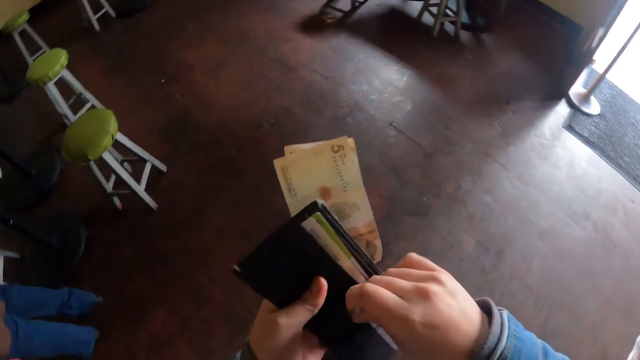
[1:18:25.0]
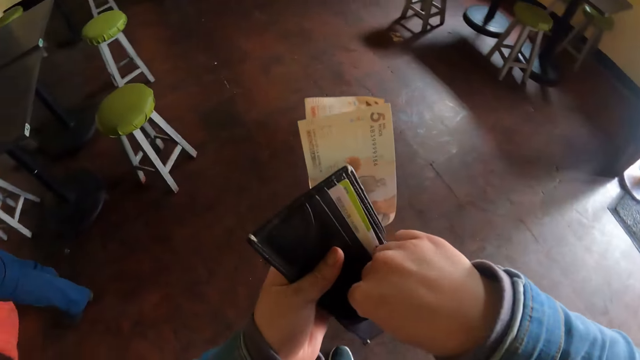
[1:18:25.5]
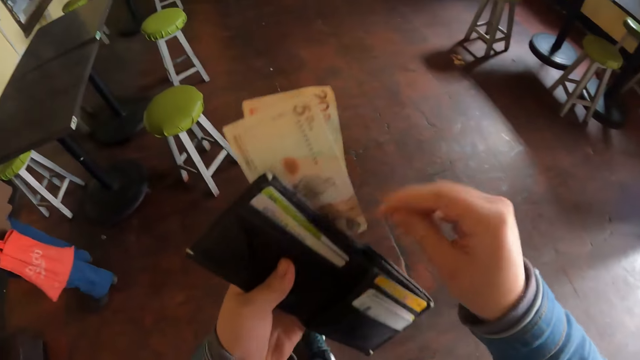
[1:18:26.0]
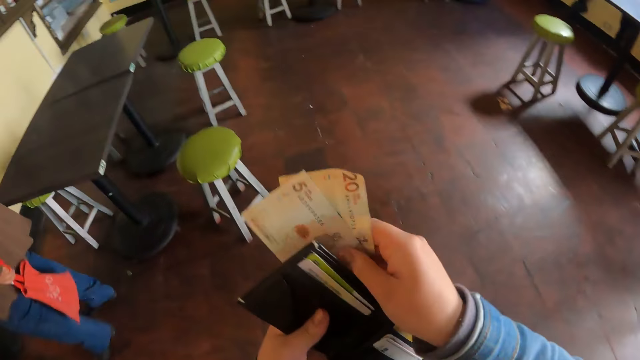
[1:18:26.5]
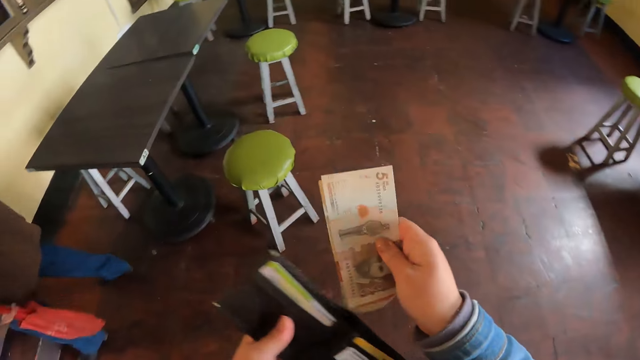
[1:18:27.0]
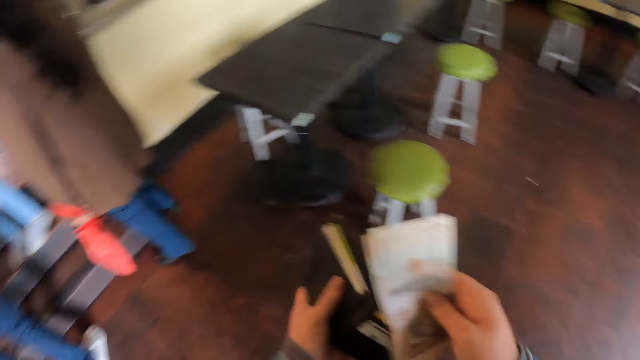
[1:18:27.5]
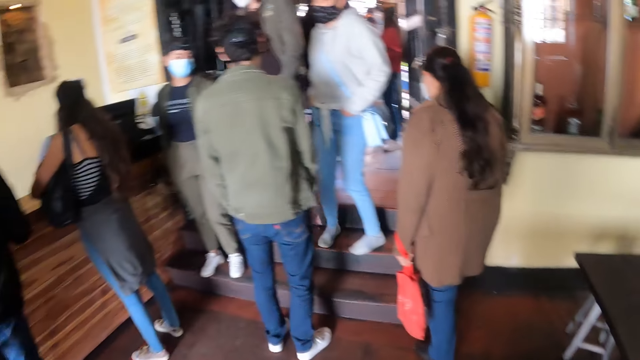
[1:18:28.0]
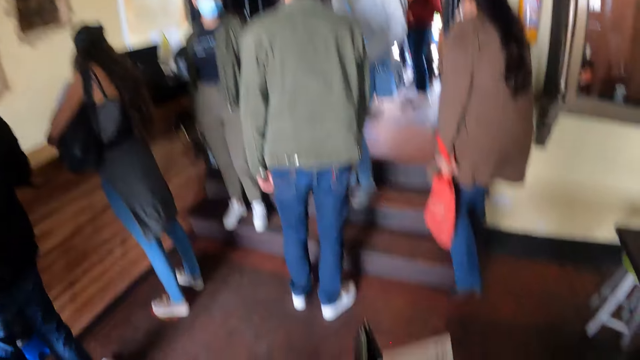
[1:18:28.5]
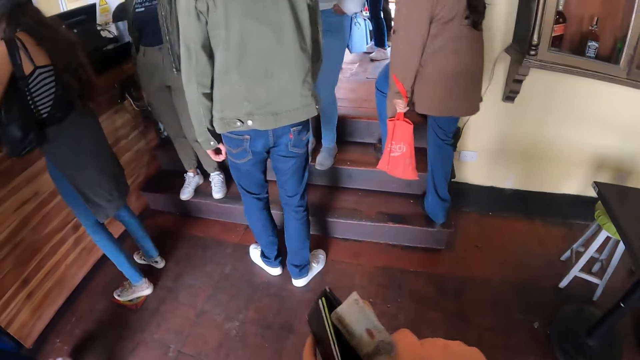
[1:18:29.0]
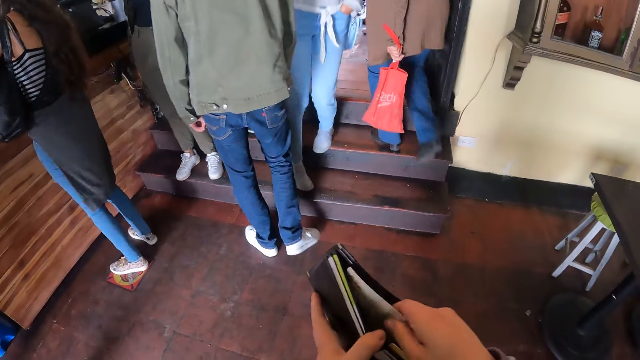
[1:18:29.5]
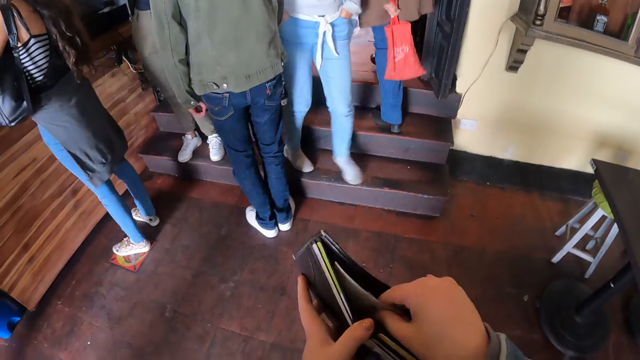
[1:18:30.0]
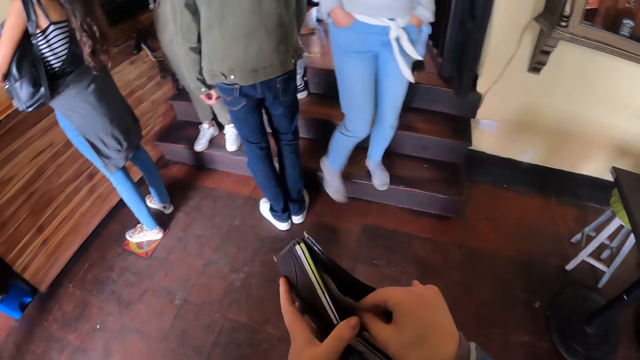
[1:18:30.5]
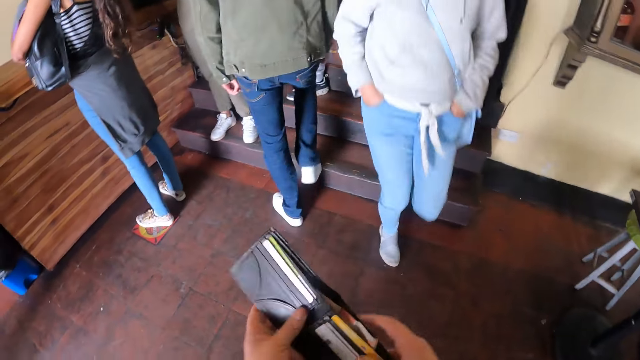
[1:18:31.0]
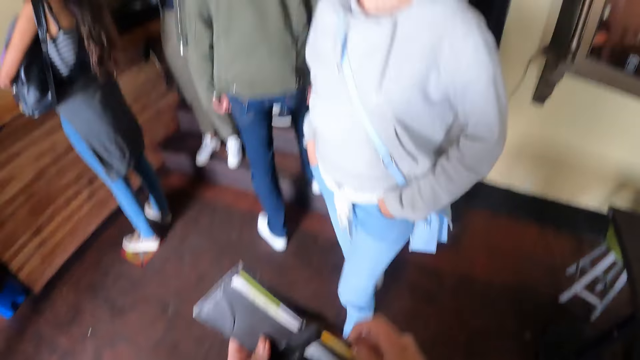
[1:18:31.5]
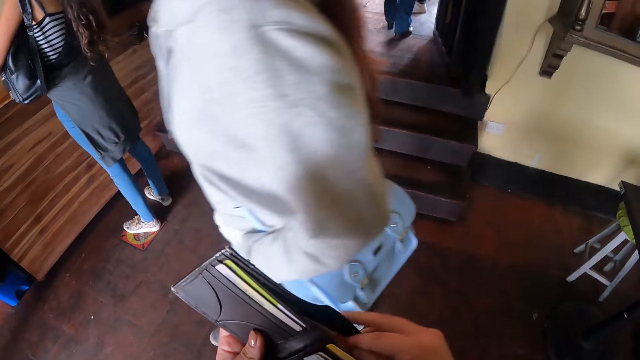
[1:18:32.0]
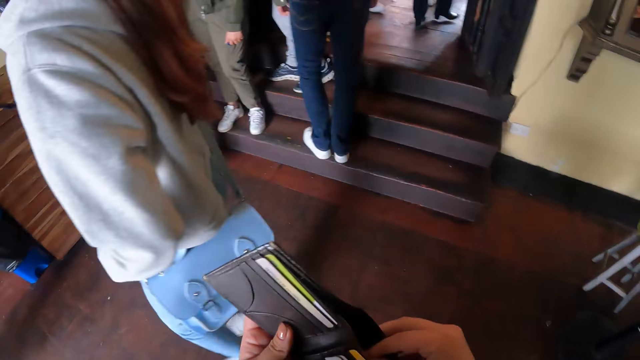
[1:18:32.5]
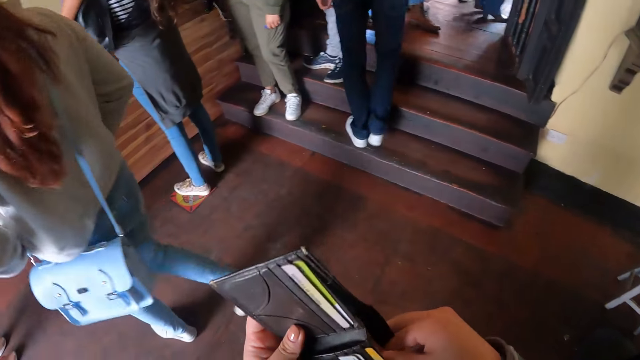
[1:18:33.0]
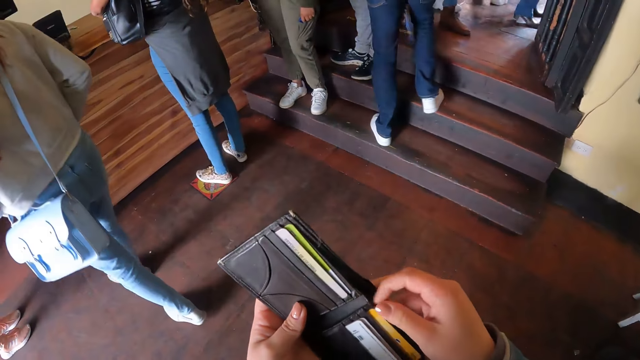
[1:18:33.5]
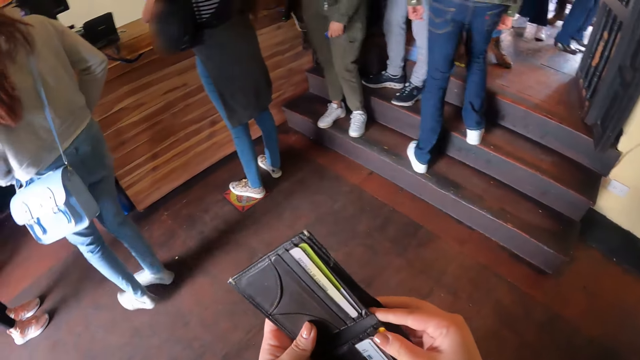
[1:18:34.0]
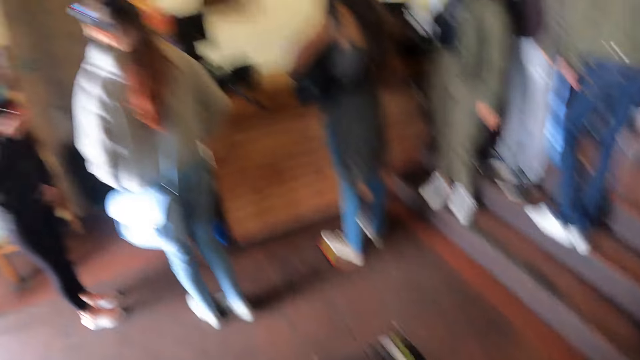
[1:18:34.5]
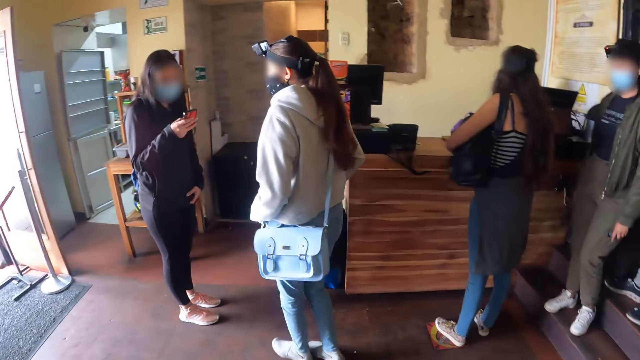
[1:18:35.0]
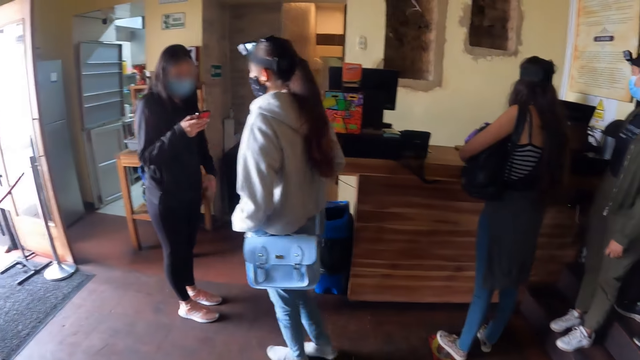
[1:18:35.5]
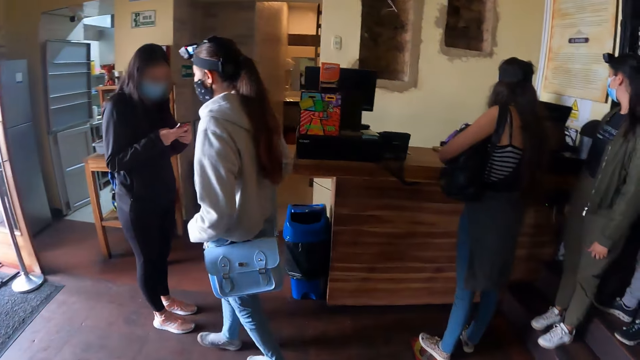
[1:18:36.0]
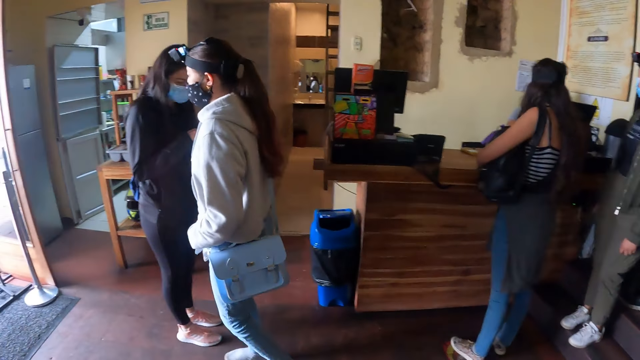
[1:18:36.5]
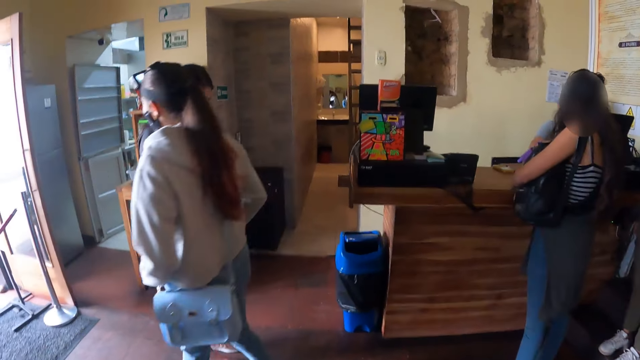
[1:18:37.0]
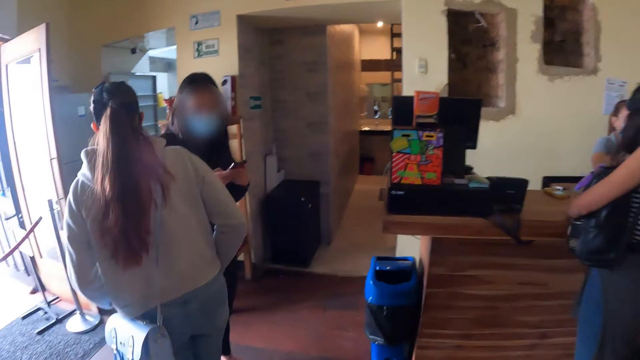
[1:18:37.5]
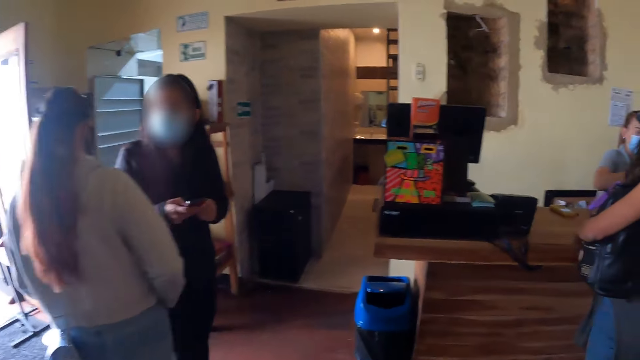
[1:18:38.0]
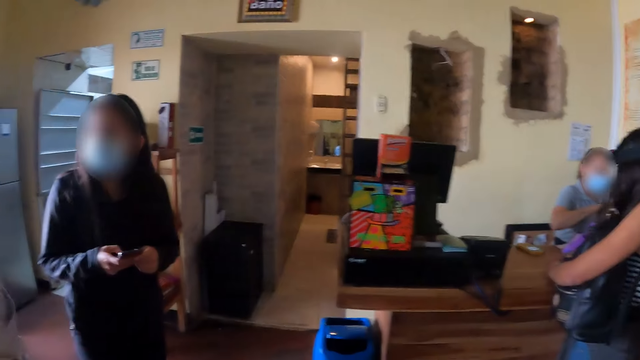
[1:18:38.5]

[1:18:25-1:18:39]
The camera wearer picks up the coins and puts the coins in a wallet. They put the money in the wallet. A woman moves towards another woman. The camera wearer looks at the other woman and the first woman. The first woman interacts with the other woman. The first woman moves to the other woman.

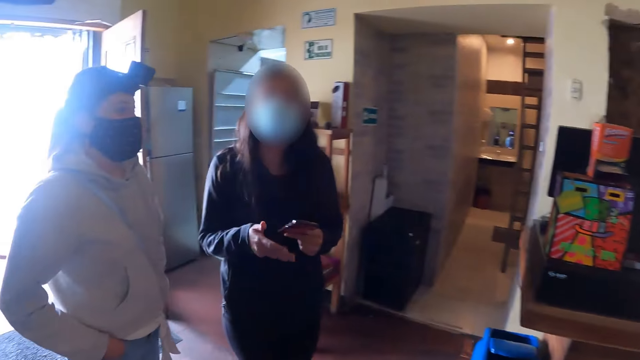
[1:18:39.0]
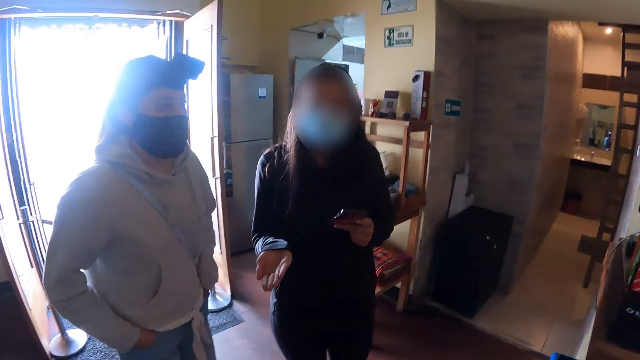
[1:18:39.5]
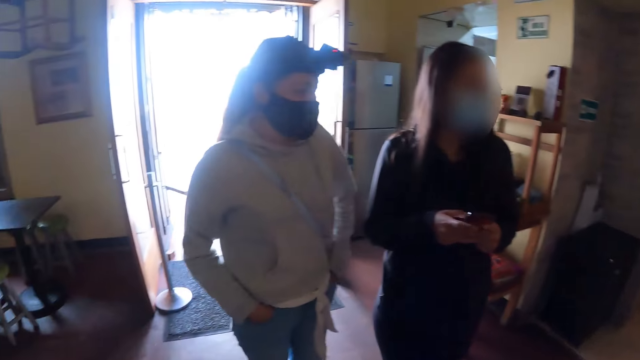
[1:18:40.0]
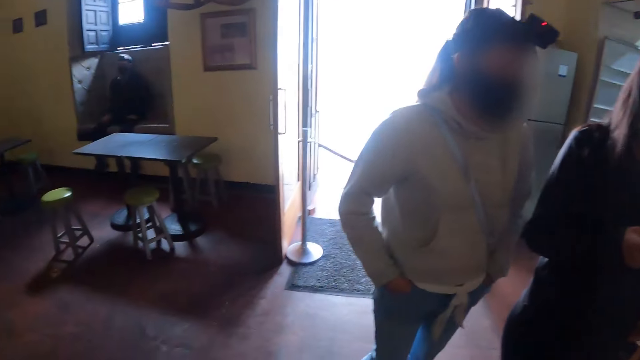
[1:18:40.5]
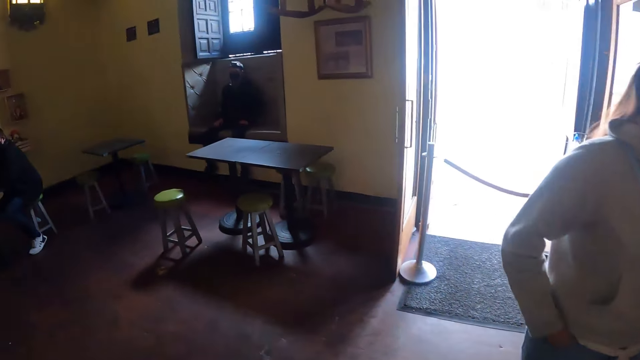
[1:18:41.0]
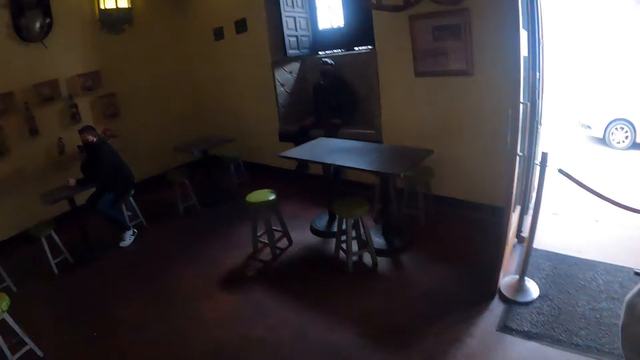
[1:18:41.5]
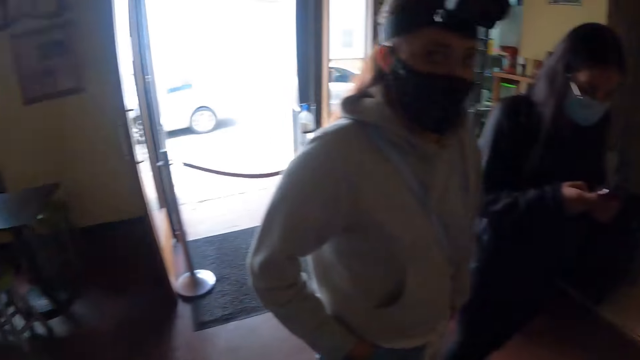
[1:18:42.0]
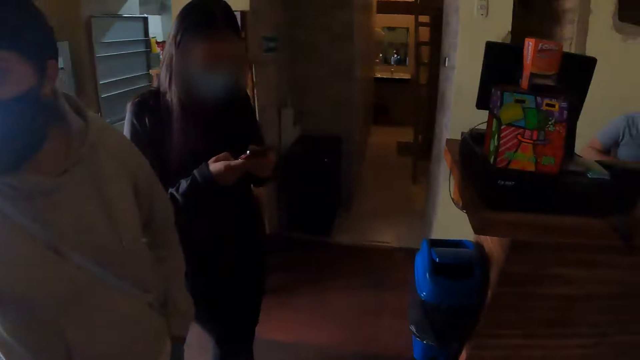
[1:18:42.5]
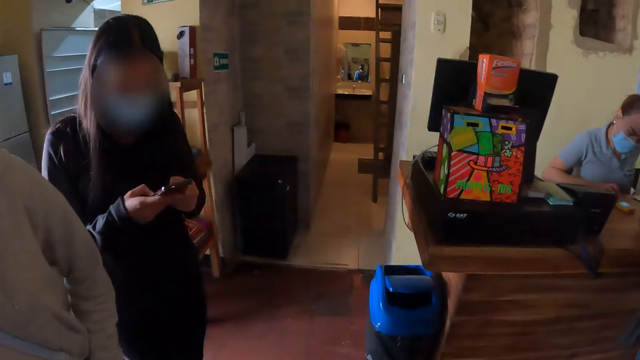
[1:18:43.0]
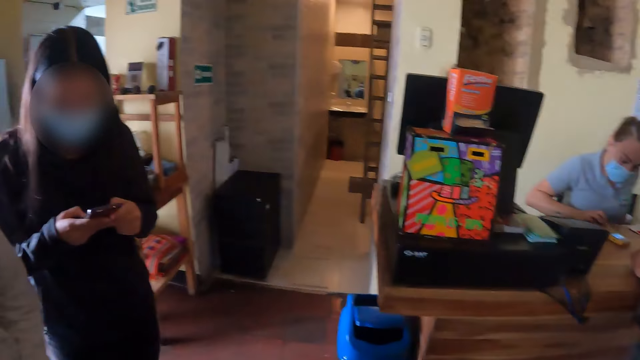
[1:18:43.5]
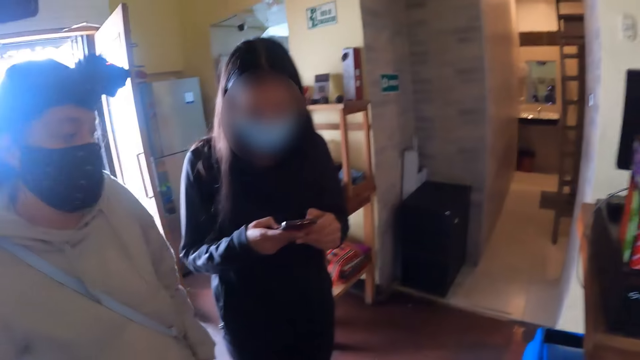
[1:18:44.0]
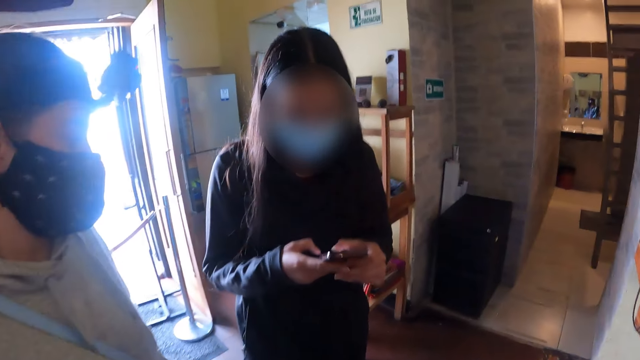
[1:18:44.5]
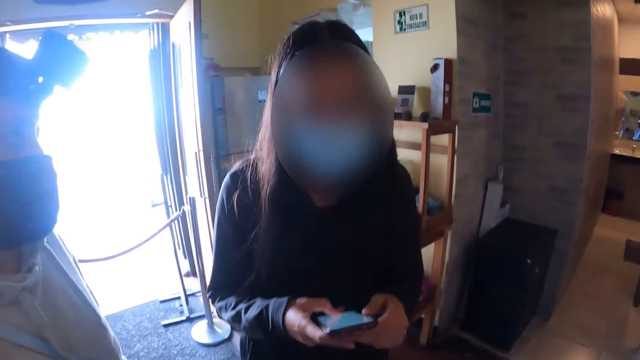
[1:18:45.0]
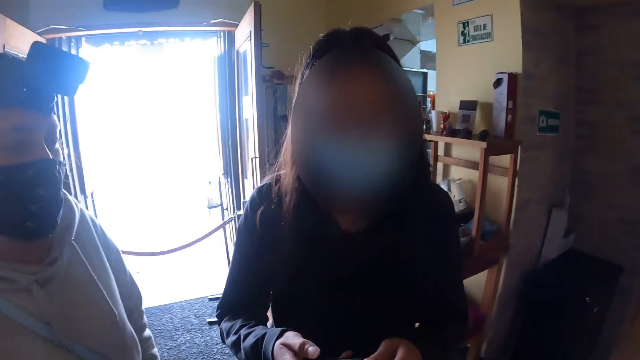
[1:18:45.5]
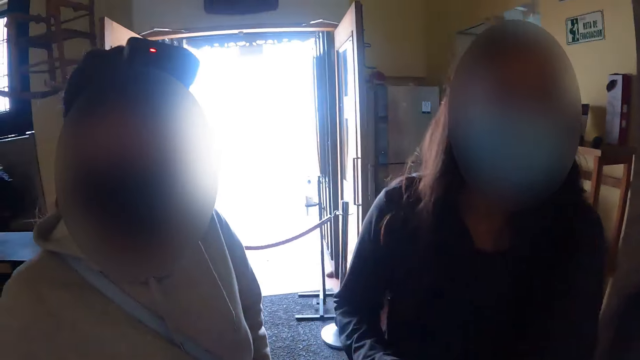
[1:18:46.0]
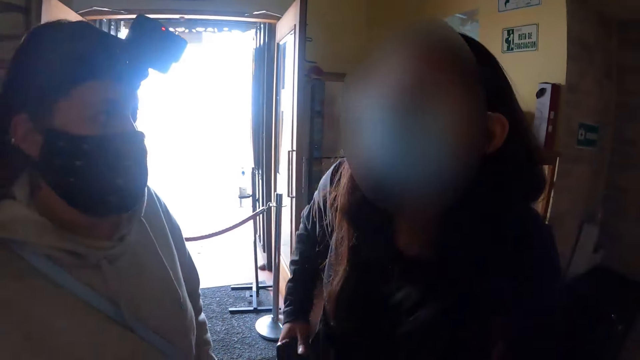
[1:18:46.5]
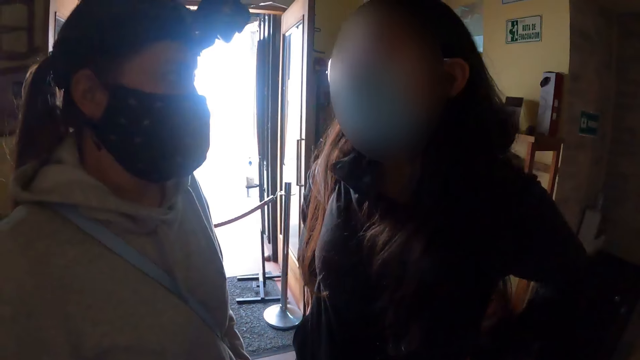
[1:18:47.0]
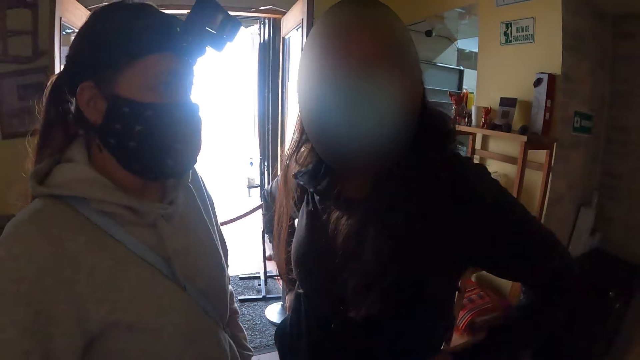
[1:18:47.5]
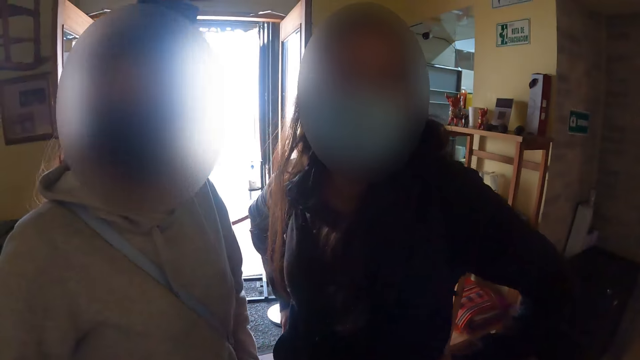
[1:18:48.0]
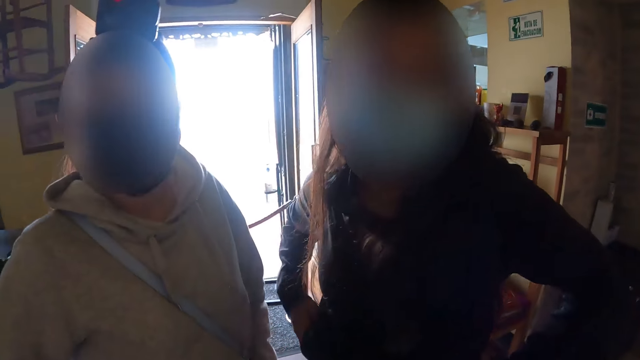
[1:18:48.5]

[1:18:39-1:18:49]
The camera wearer moves towards the two women. They look around. They walk around. They move closer to the two women. They interact with the two women.
